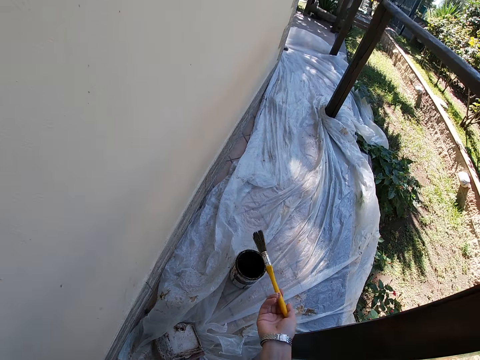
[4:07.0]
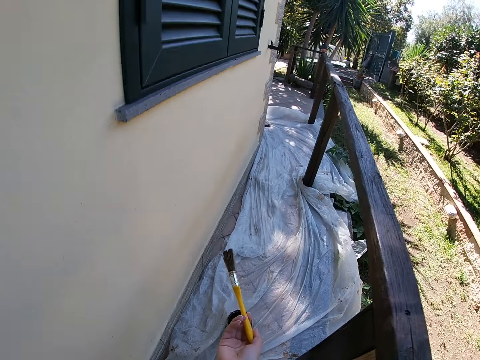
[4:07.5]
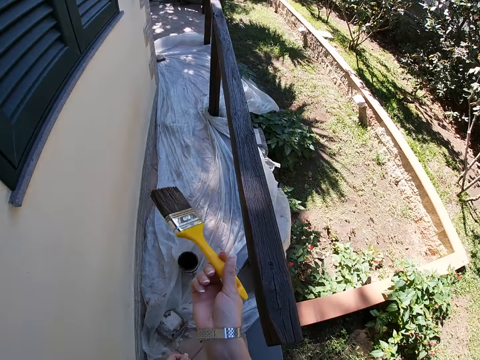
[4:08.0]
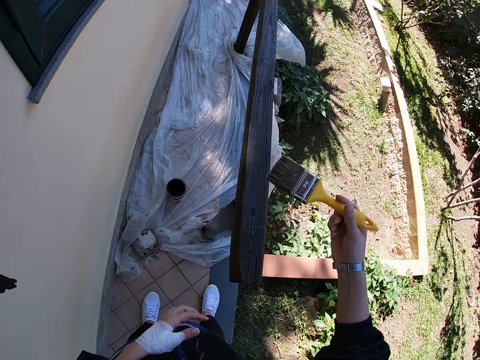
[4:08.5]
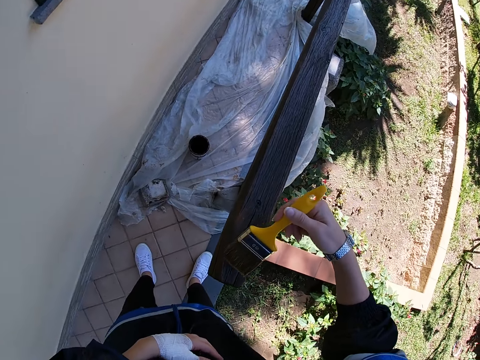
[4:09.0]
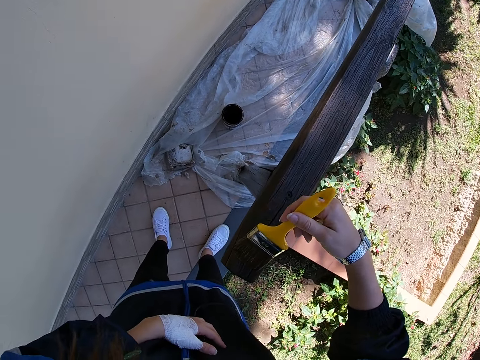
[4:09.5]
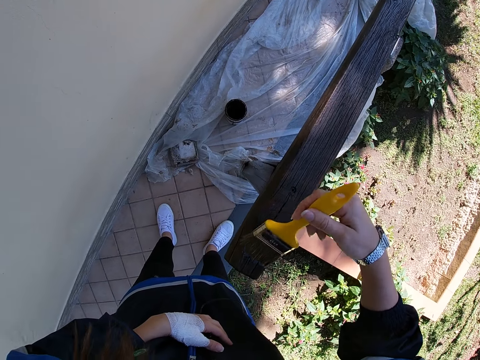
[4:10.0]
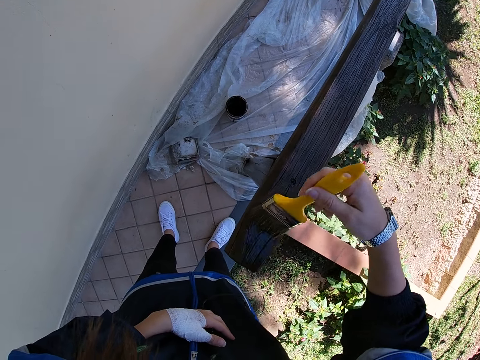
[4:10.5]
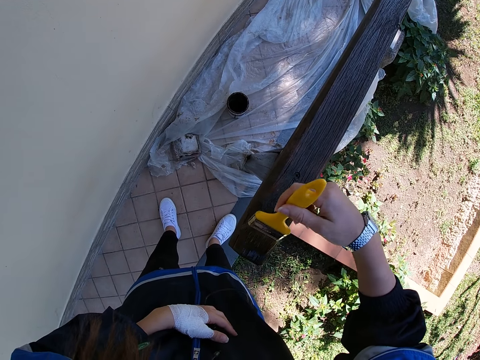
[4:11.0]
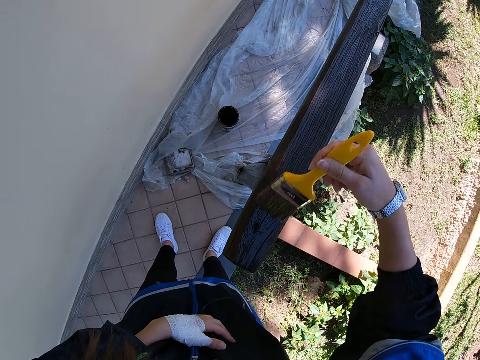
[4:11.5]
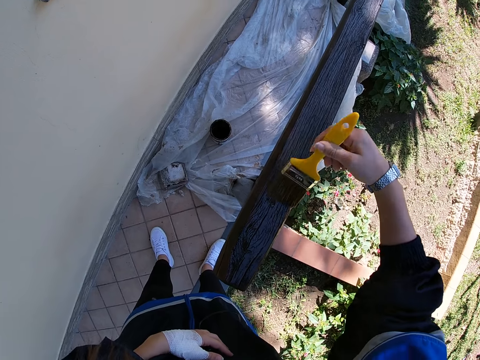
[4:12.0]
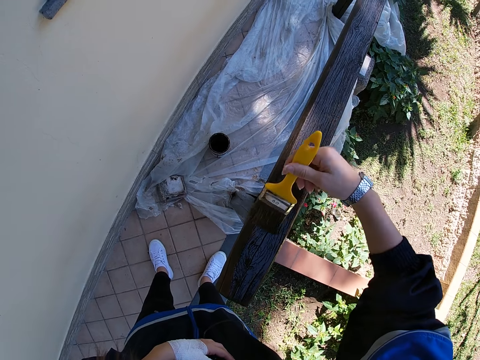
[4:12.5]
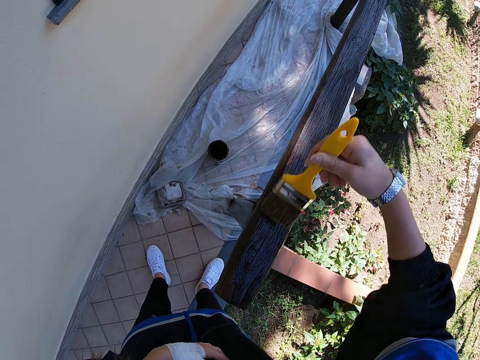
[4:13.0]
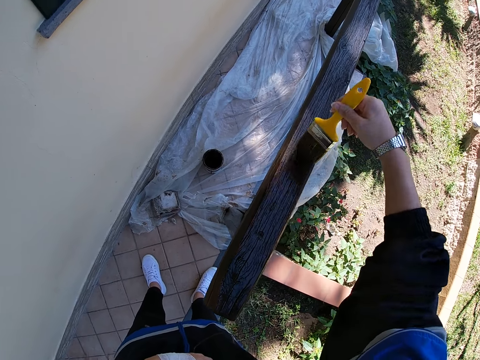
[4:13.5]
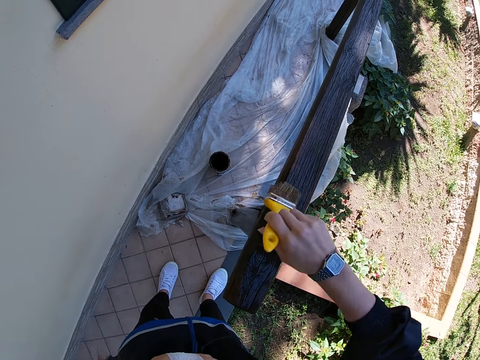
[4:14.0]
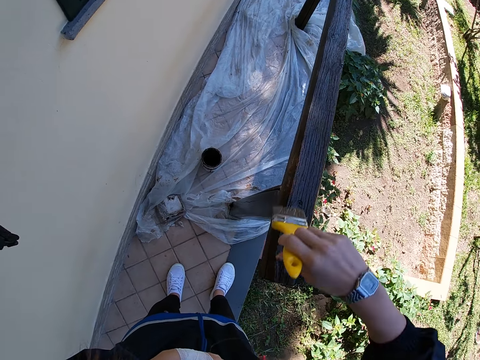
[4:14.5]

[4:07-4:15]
The camera wearer paints the balcony with the paint brush.

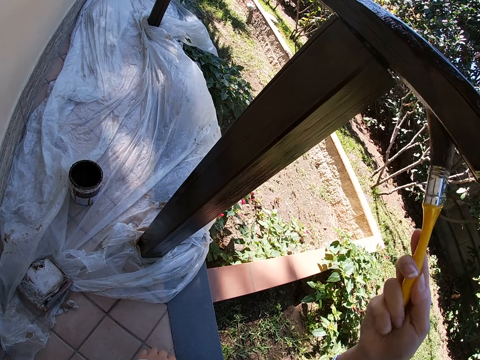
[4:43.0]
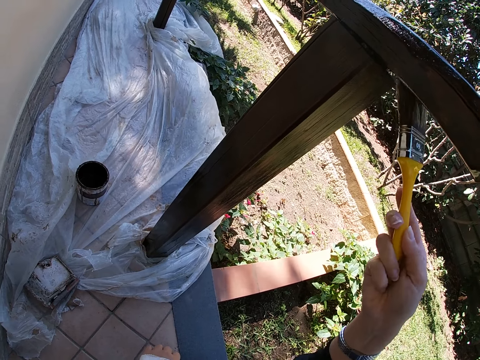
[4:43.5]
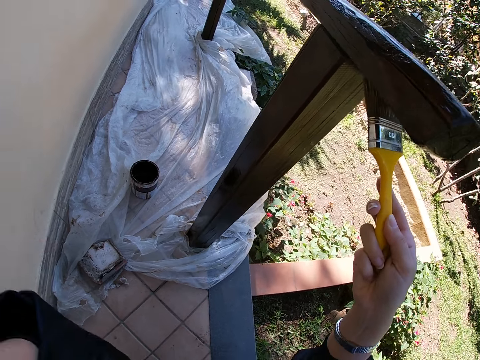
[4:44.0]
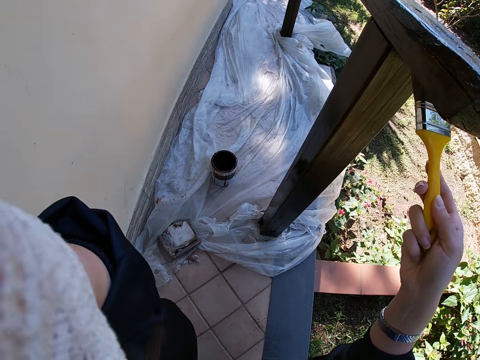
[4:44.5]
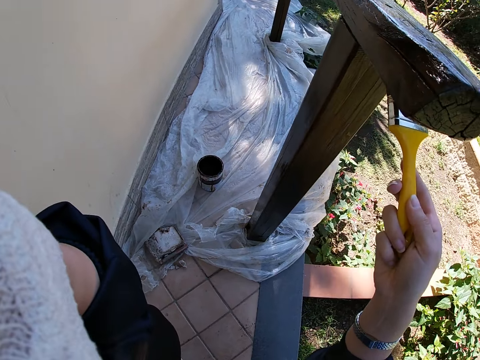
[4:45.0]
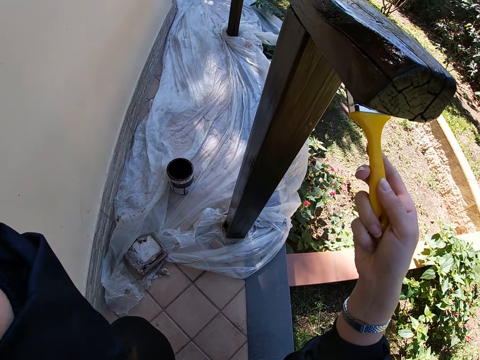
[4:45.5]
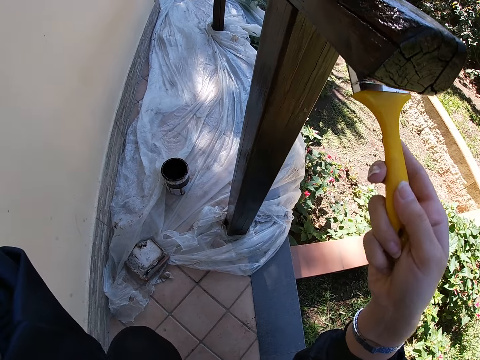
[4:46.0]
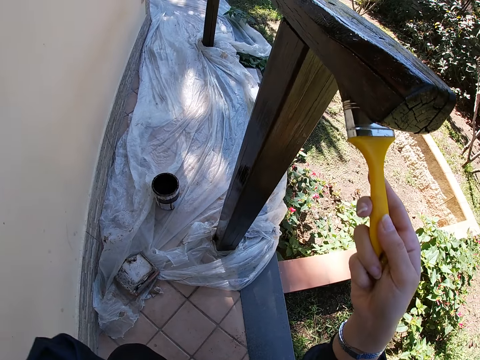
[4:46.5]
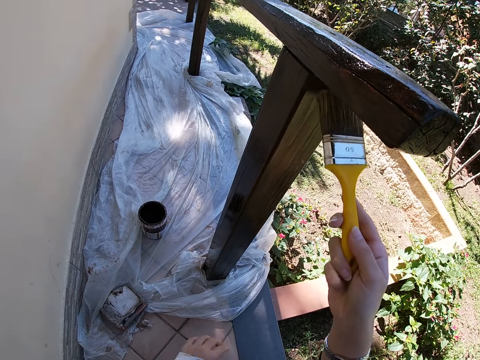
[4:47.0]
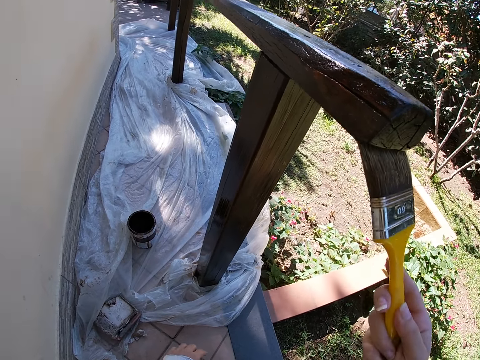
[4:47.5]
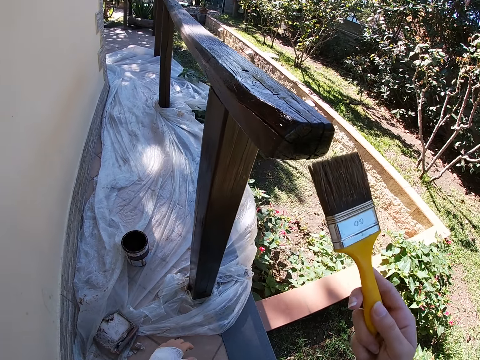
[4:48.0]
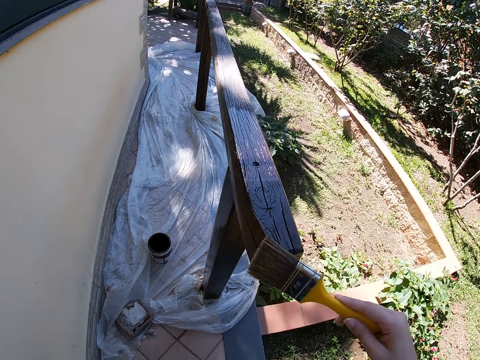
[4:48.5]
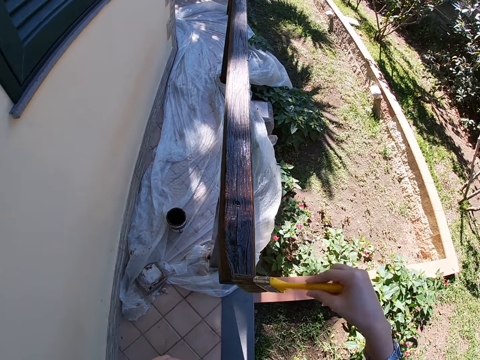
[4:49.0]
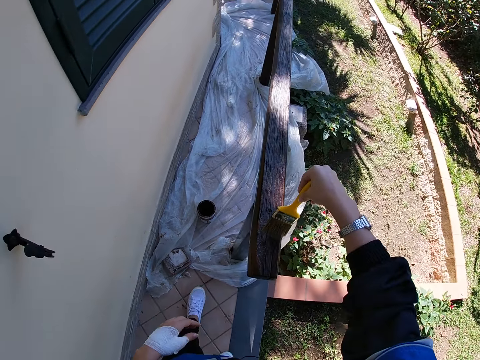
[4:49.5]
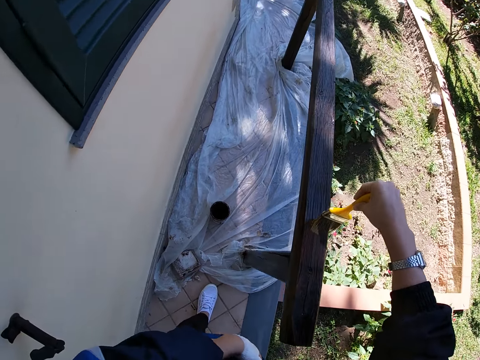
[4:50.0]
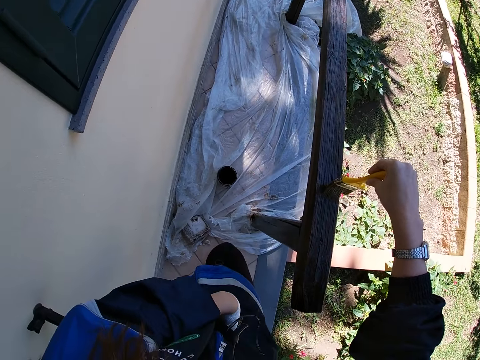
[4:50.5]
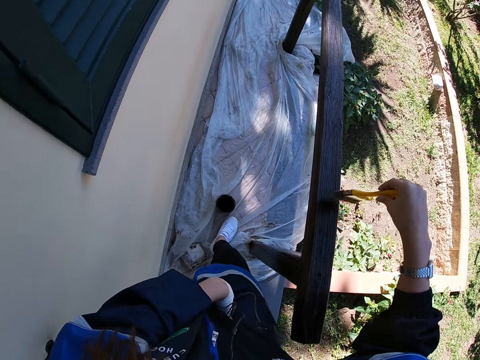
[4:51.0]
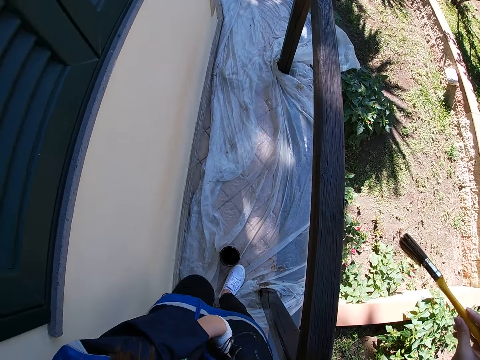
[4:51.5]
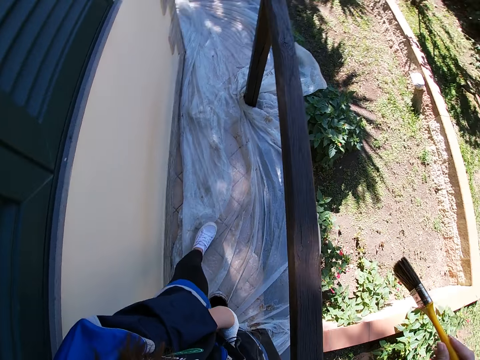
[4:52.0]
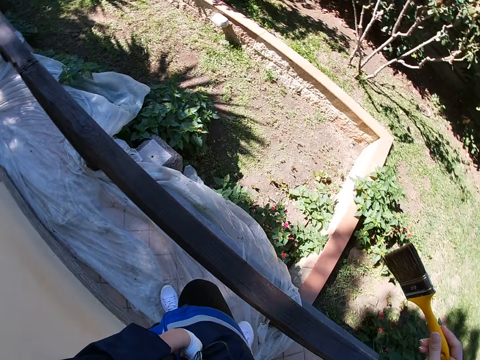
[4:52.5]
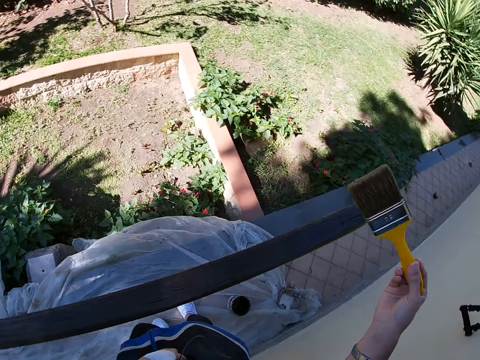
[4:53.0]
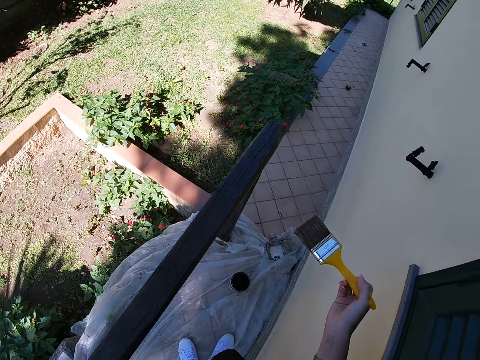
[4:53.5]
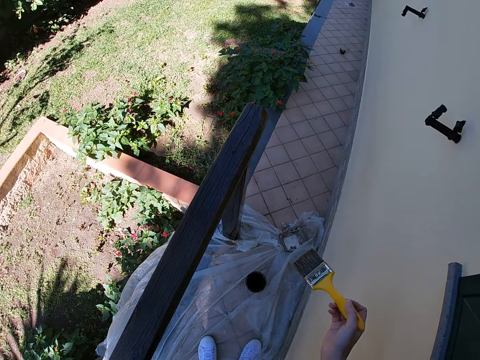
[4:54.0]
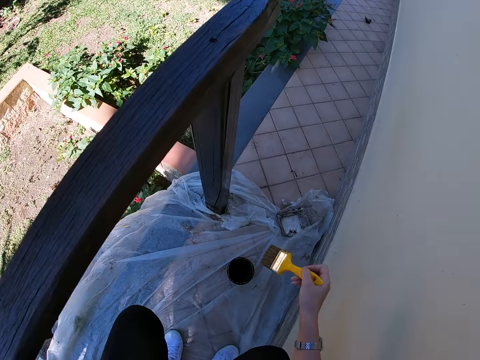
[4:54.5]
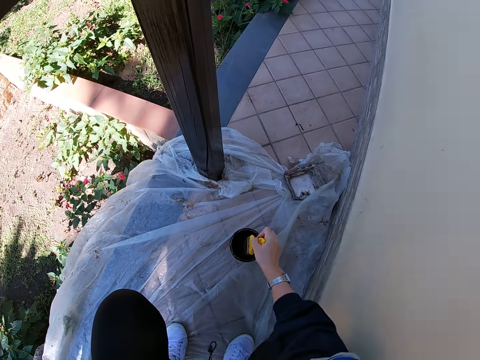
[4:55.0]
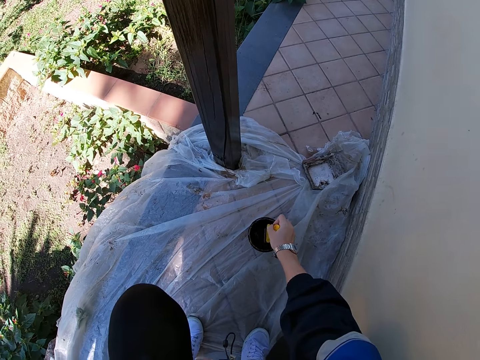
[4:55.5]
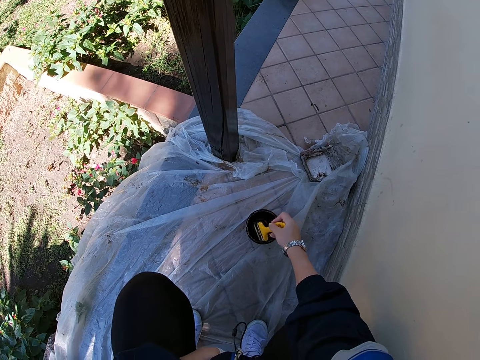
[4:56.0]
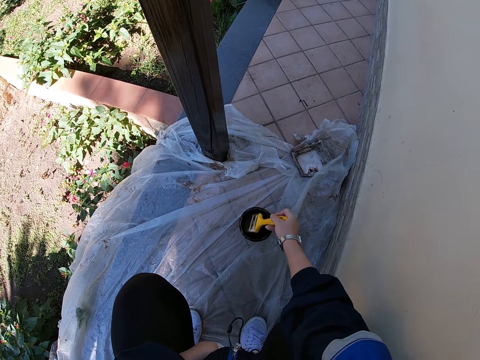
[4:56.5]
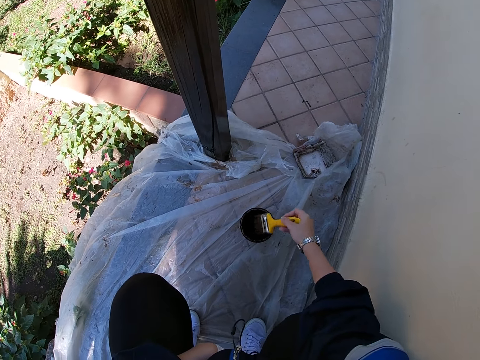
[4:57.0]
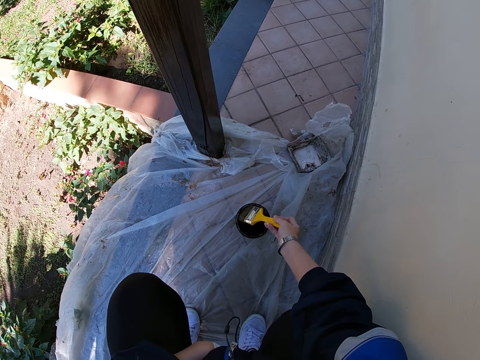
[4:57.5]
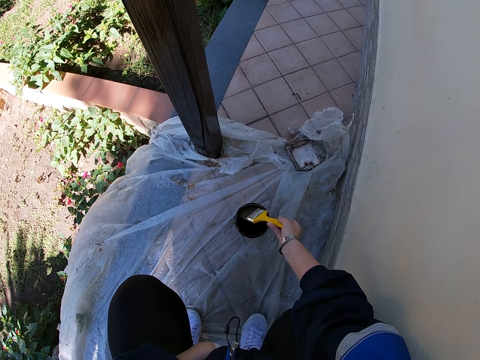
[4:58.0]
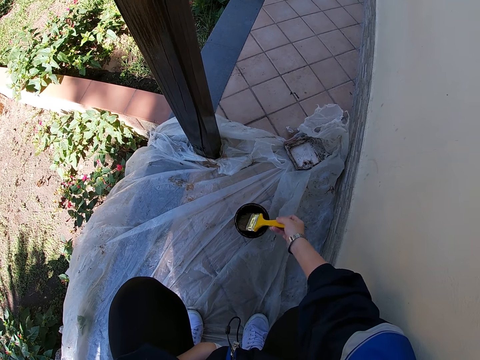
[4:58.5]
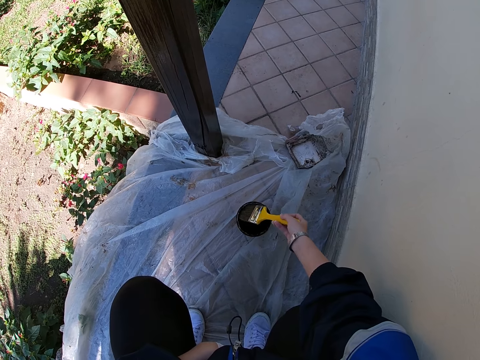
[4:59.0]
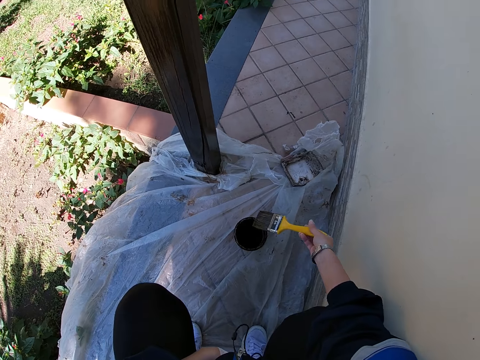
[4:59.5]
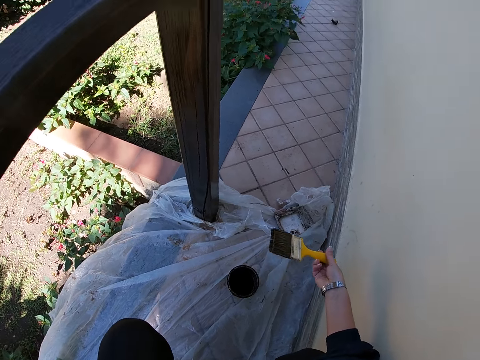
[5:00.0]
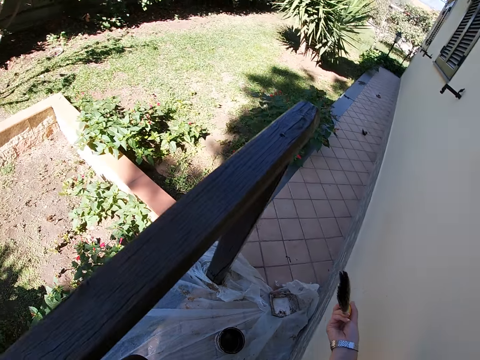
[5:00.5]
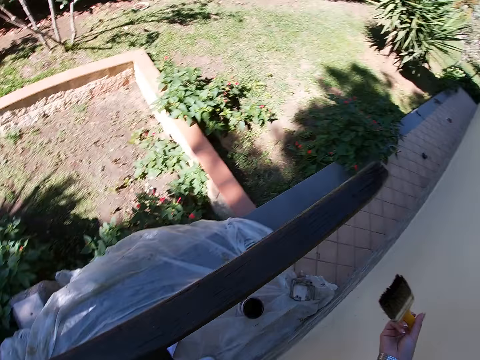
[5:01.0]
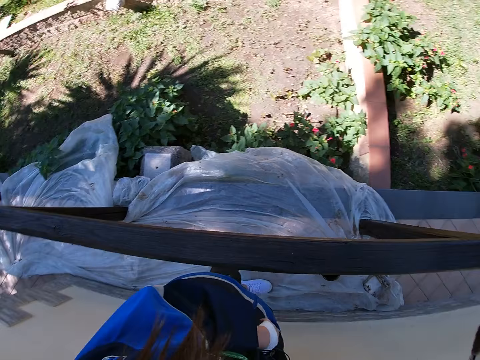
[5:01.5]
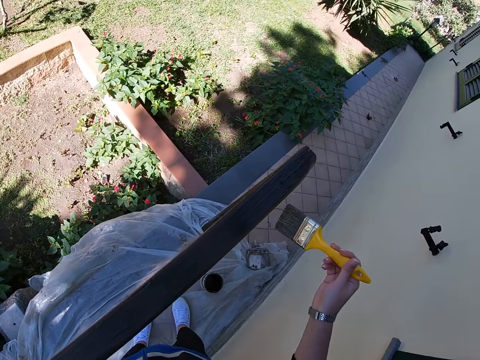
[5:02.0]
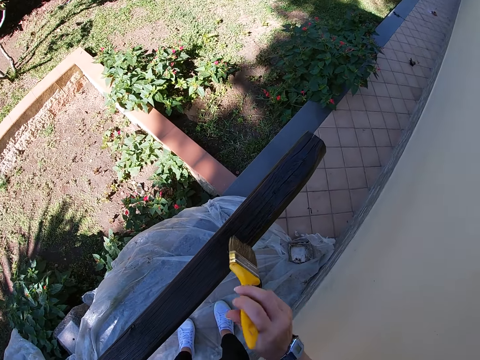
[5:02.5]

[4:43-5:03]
The camera wearer holds something. She scratches her head with her left hand. She walks. She stops painting the balcony rail. She takes some paint from the paint can with the paint brush. She looks around.
